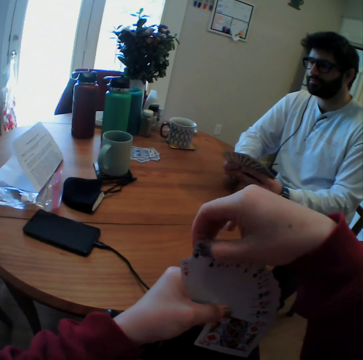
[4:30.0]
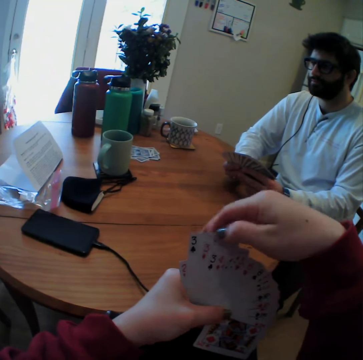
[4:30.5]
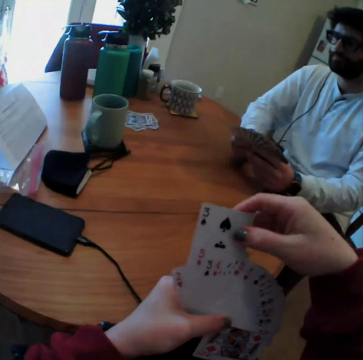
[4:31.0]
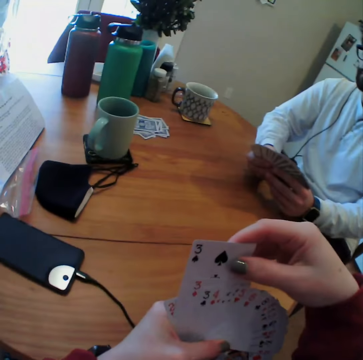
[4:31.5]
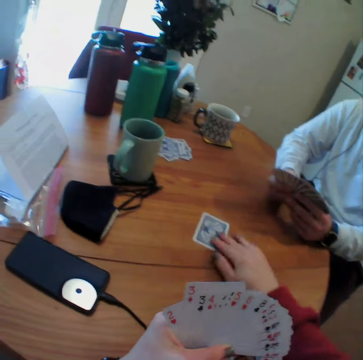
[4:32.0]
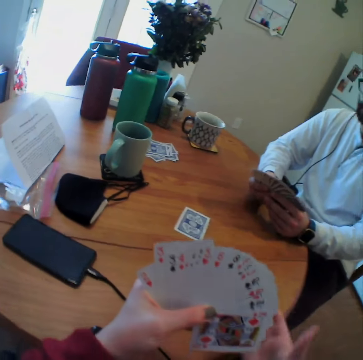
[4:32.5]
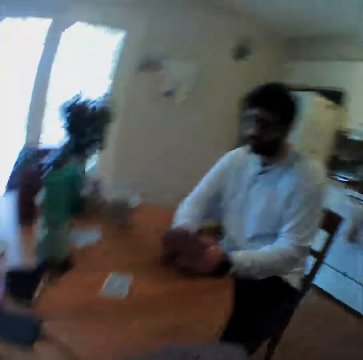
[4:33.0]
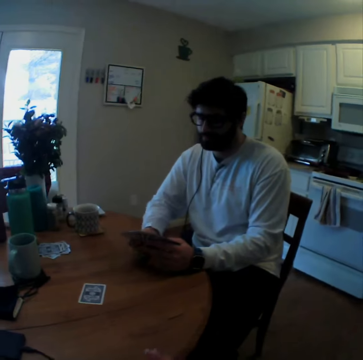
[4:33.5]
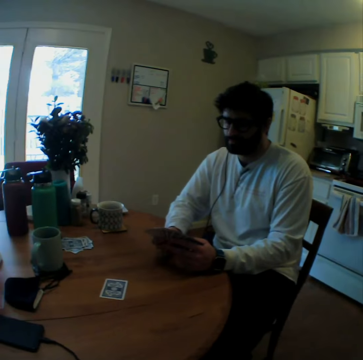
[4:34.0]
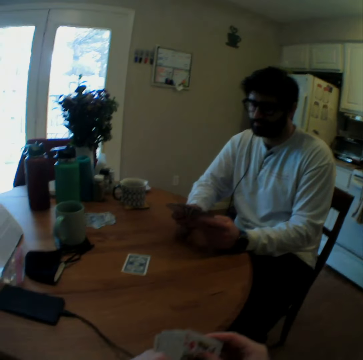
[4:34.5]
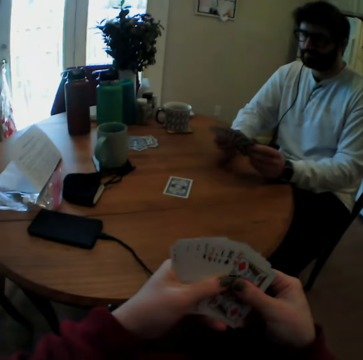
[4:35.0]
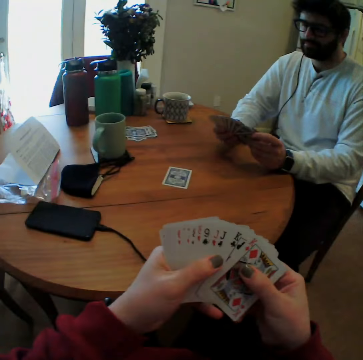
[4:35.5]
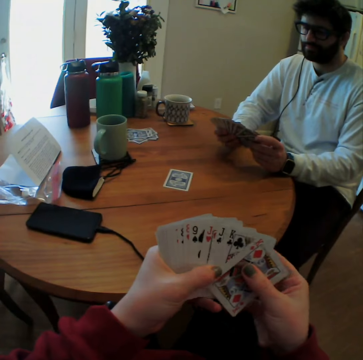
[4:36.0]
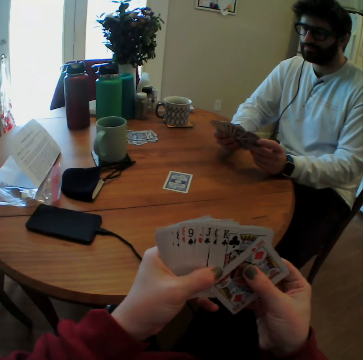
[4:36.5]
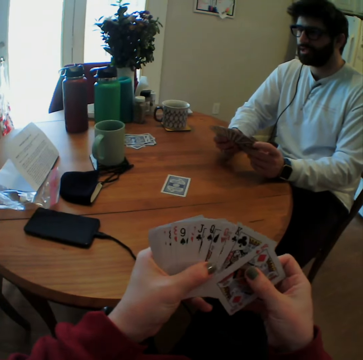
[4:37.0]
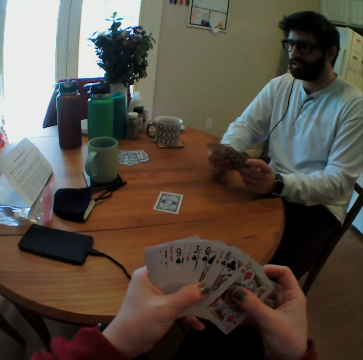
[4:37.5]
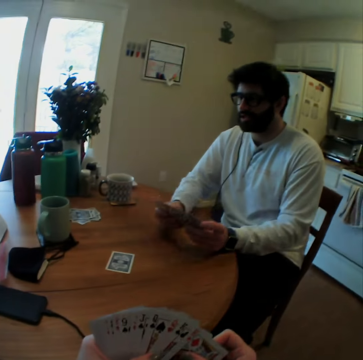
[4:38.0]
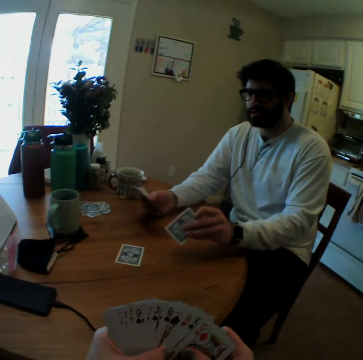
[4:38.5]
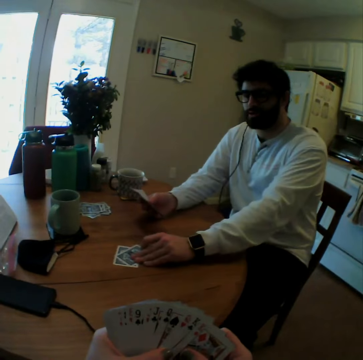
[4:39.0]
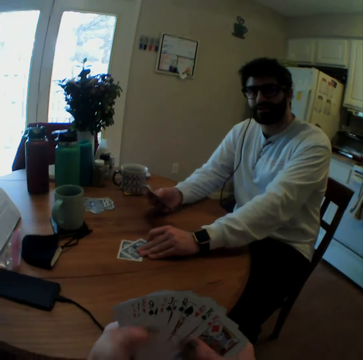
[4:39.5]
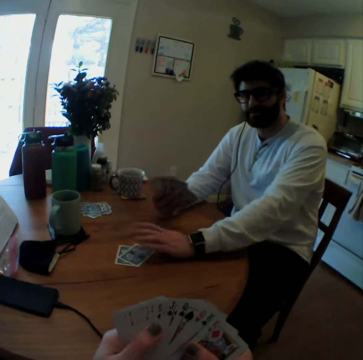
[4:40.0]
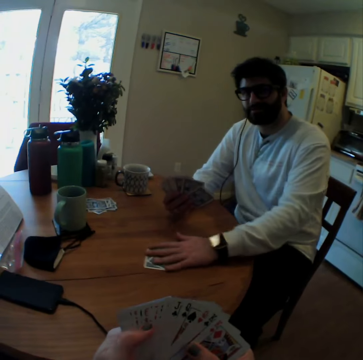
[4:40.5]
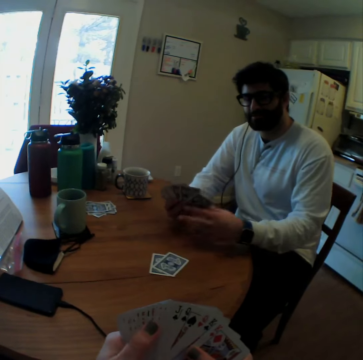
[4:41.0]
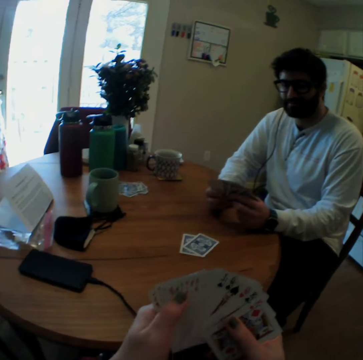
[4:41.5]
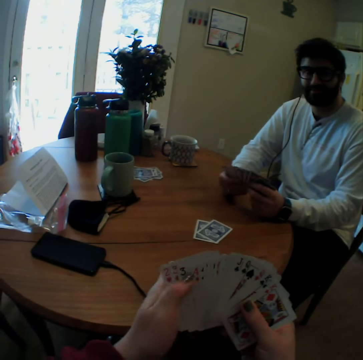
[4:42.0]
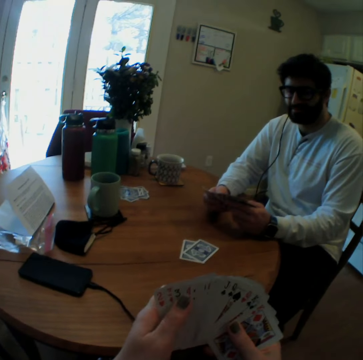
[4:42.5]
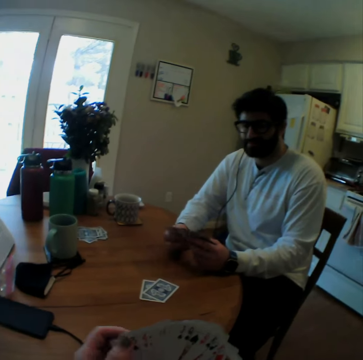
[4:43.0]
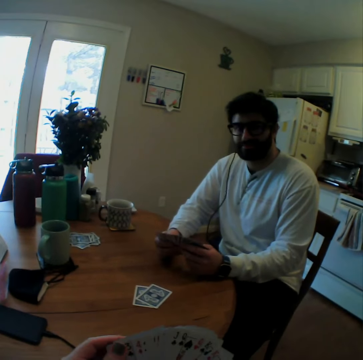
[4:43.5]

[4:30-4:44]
The camera wearer puts a card on a table. They play card games with the man. The man speaks and puts a card on the table. The man moves the playing cards closer.

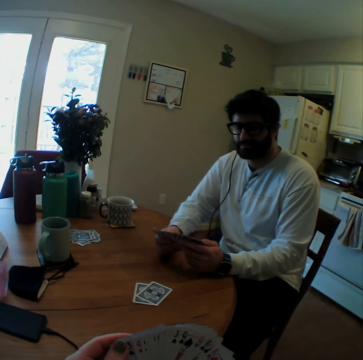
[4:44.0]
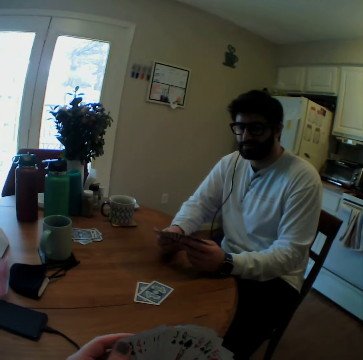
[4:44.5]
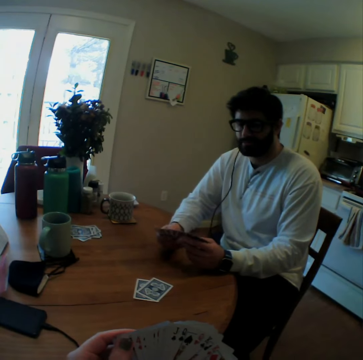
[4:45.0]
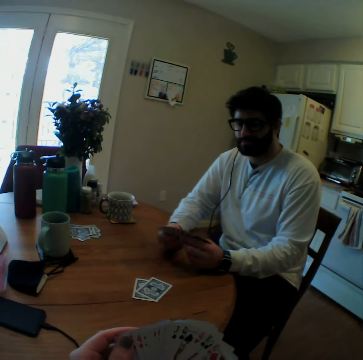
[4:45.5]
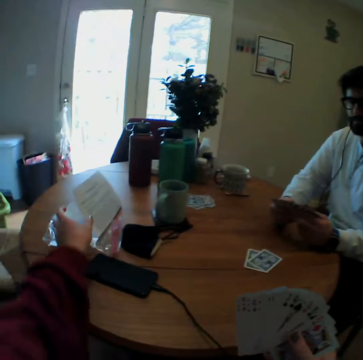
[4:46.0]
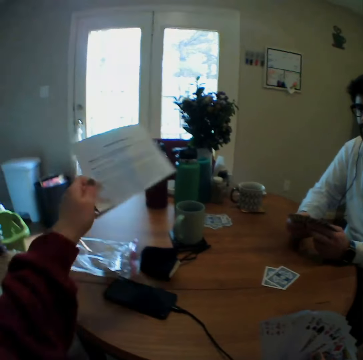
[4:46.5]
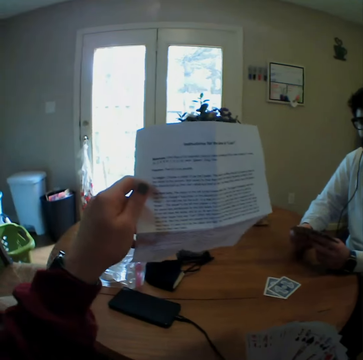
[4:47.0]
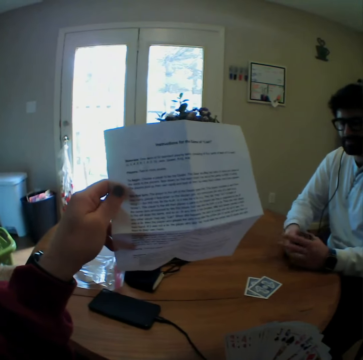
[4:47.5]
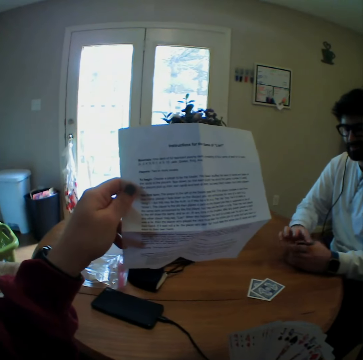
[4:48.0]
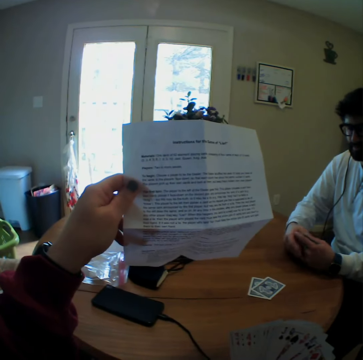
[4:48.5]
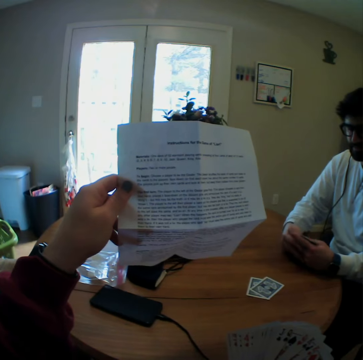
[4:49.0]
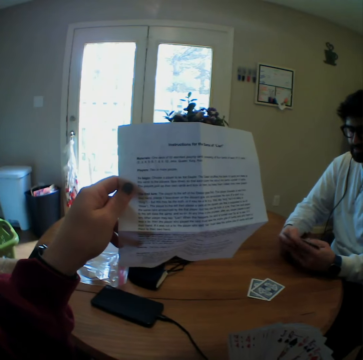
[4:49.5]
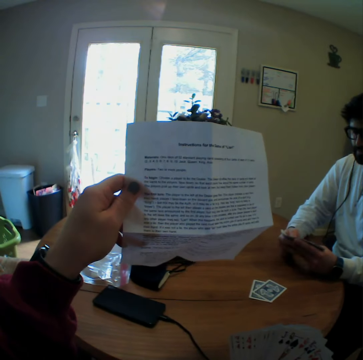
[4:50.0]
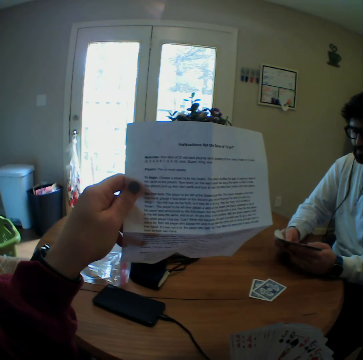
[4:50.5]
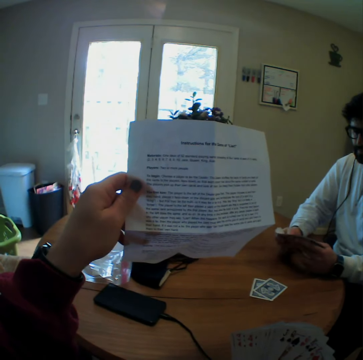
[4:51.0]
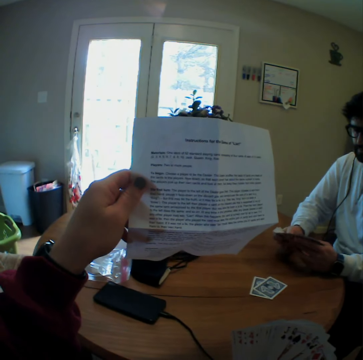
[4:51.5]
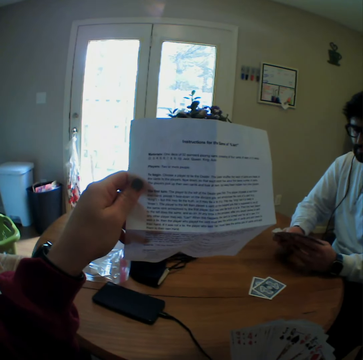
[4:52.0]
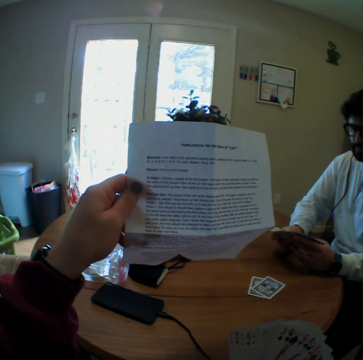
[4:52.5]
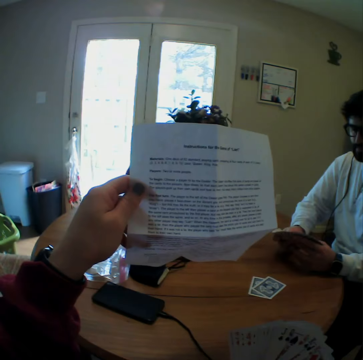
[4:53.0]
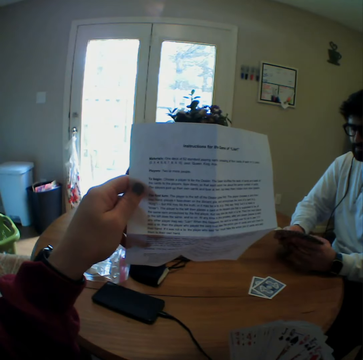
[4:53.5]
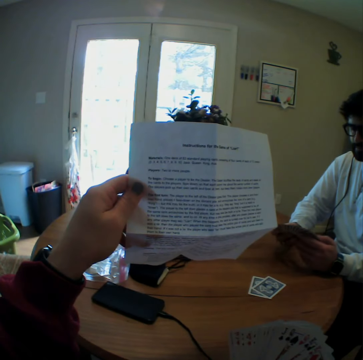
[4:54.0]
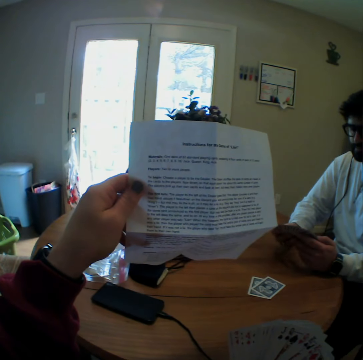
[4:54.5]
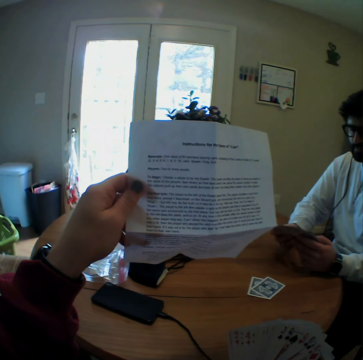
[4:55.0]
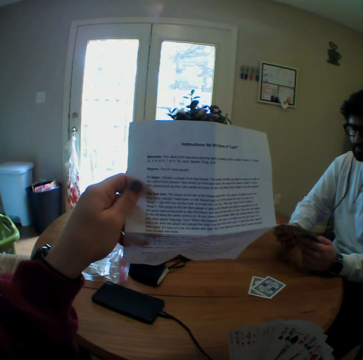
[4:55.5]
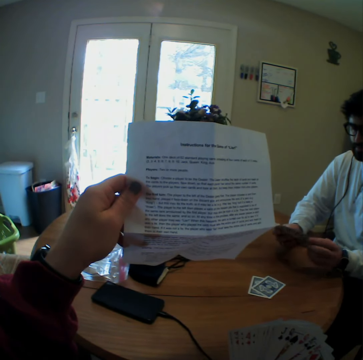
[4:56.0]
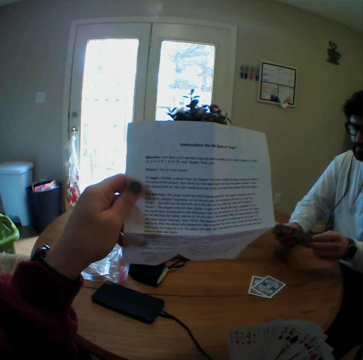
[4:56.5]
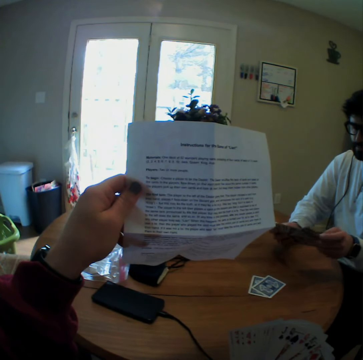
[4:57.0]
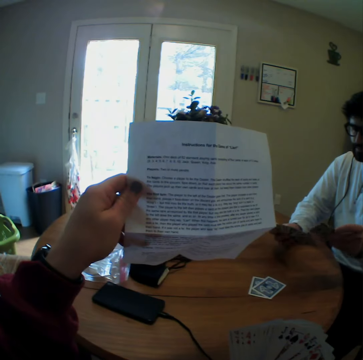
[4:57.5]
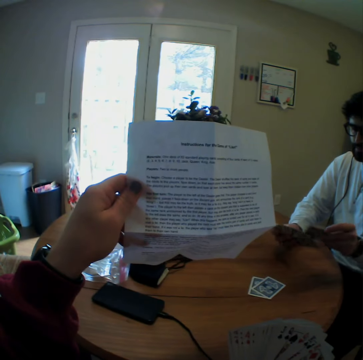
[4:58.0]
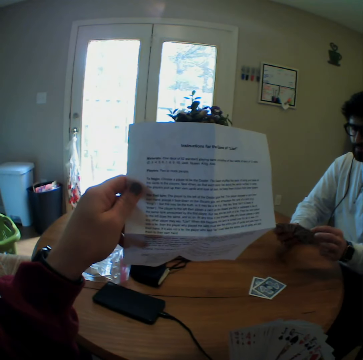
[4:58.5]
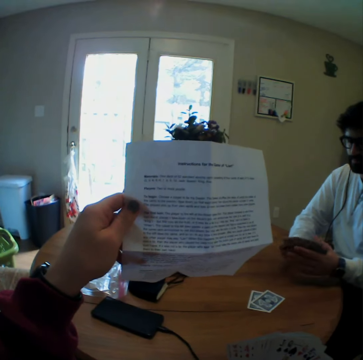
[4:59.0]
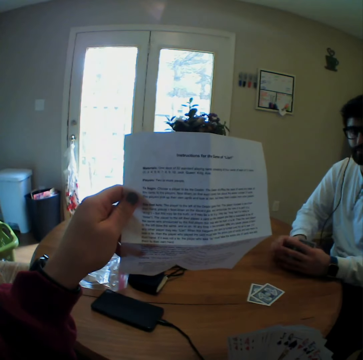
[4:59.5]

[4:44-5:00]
The camera wearer speaks. They take the instruction booklet and read on the booklet. The man arranges the playing cards. The man counts the cards. The camera wearer reads the instruction booklet.

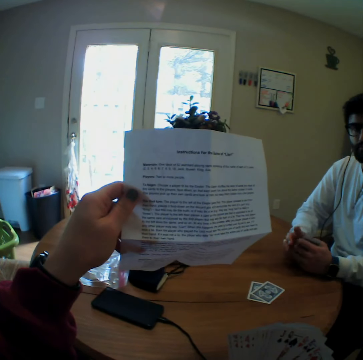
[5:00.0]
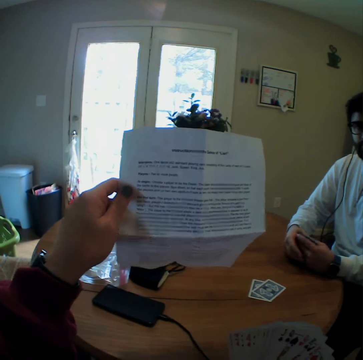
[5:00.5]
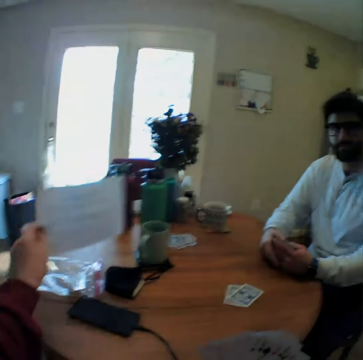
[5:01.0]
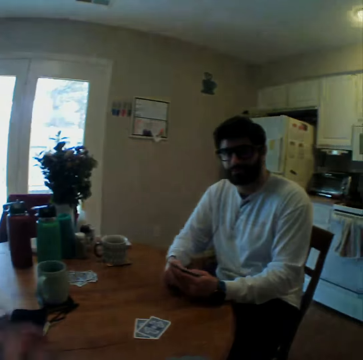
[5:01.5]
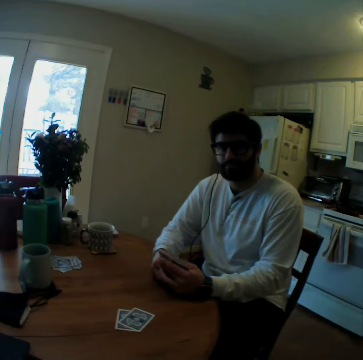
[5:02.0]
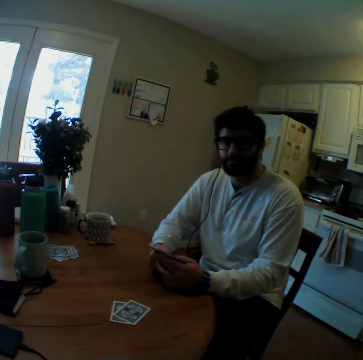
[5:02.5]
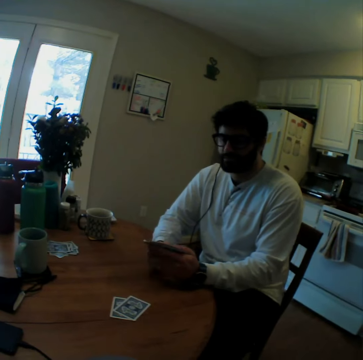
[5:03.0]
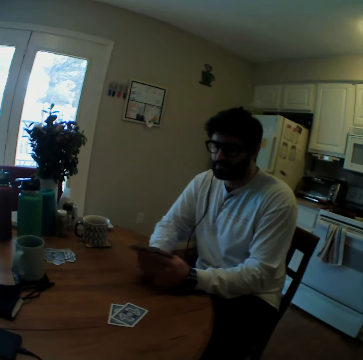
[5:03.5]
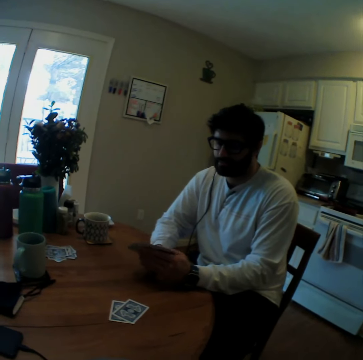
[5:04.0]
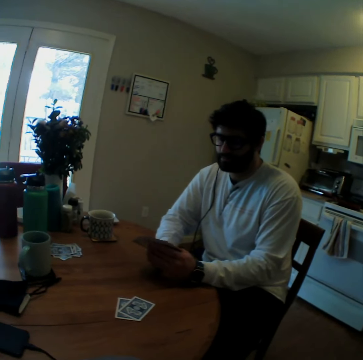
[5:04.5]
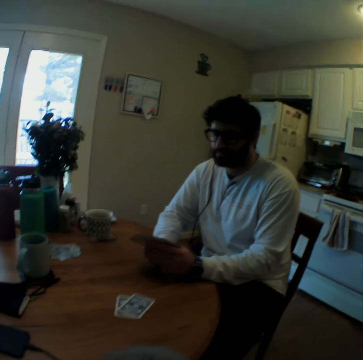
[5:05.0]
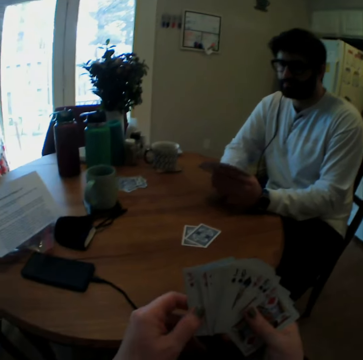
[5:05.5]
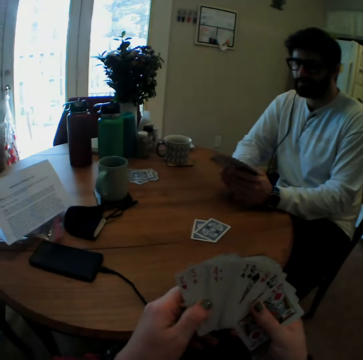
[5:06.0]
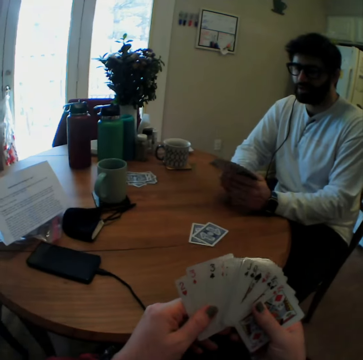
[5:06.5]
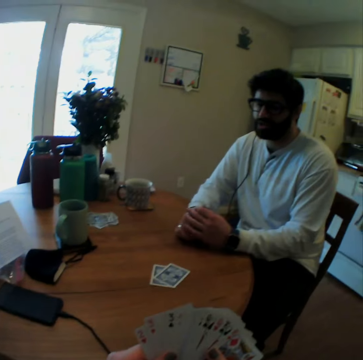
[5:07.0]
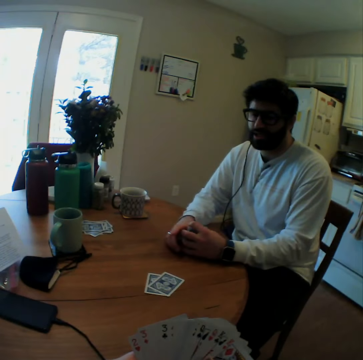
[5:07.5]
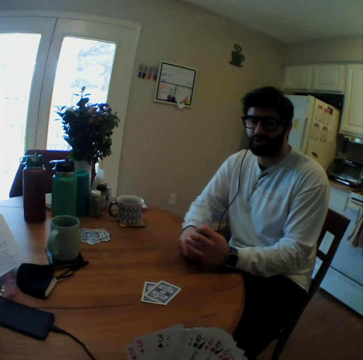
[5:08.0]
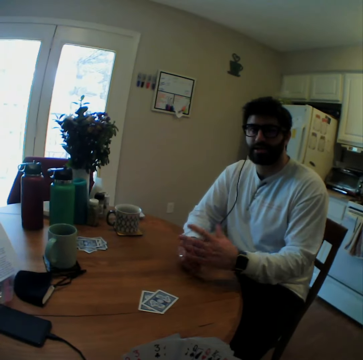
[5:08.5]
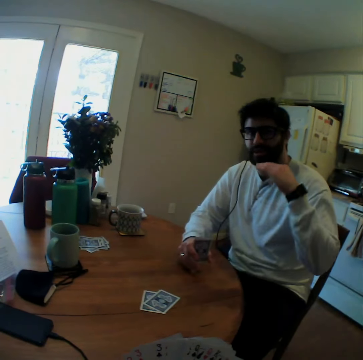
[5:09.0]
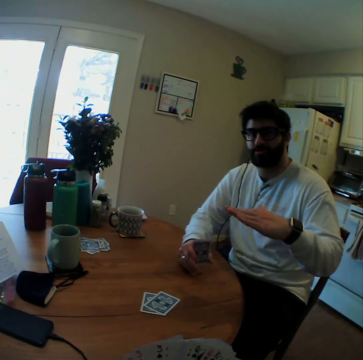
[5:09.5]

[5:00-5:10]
The camera wearer puts the booklet on the table. The man arranges the playing cards. The camera wearer speaks. They arrange the playing cards and touch the cards. The man shows gestures with hands.
